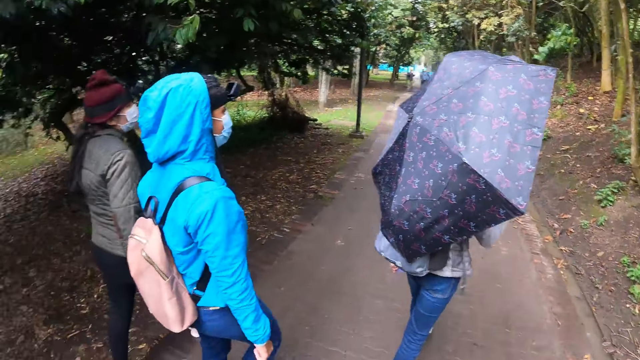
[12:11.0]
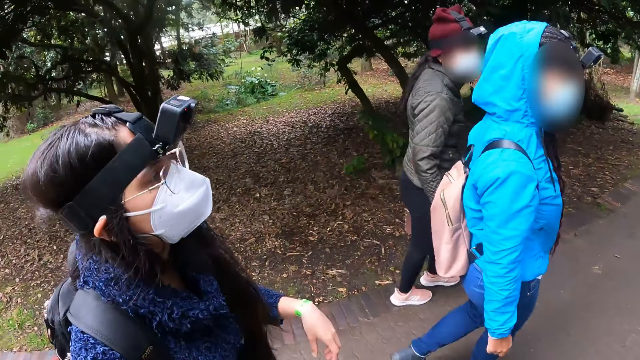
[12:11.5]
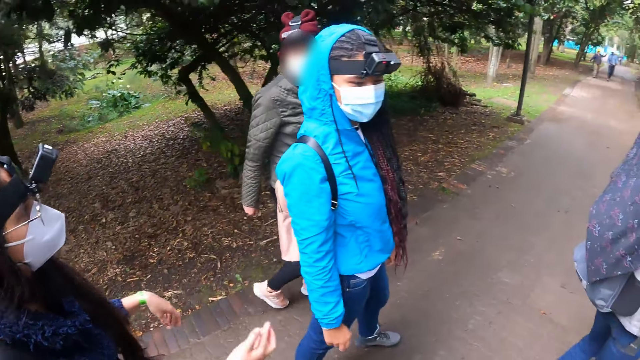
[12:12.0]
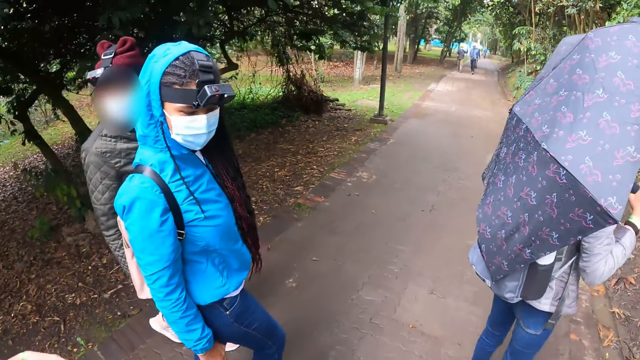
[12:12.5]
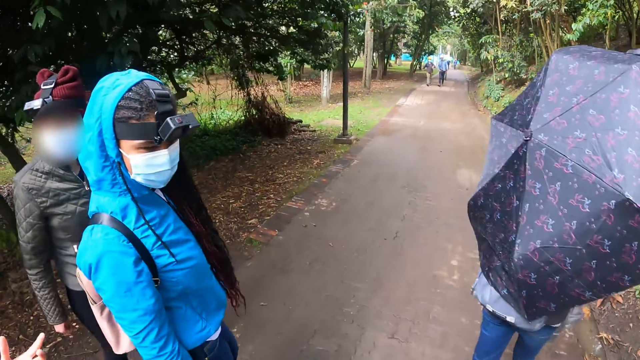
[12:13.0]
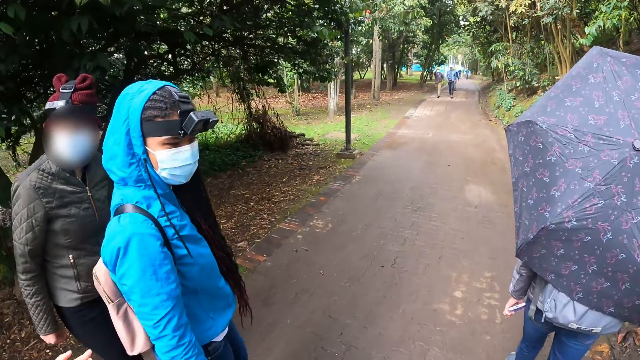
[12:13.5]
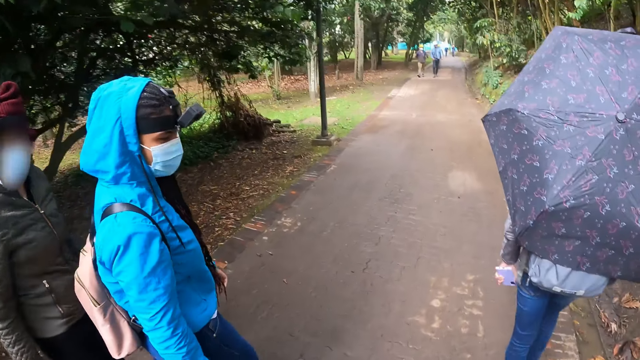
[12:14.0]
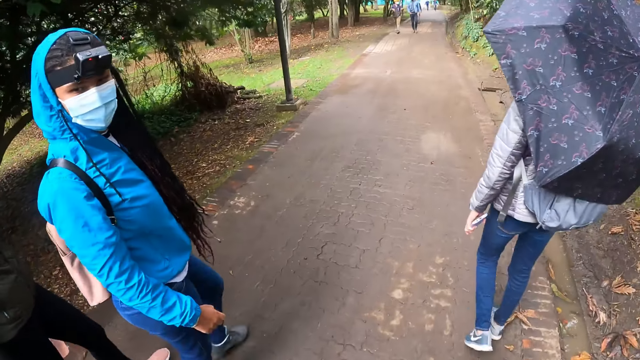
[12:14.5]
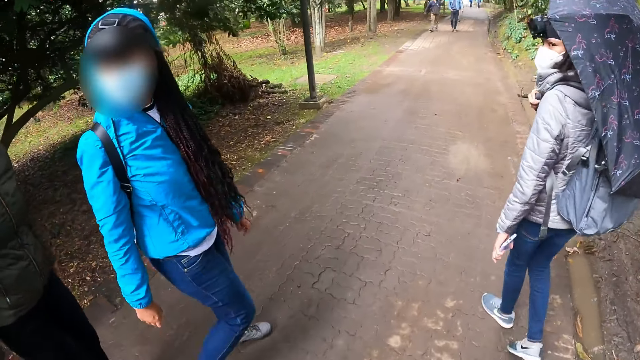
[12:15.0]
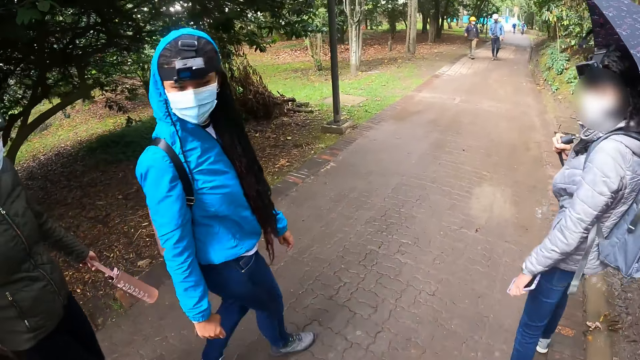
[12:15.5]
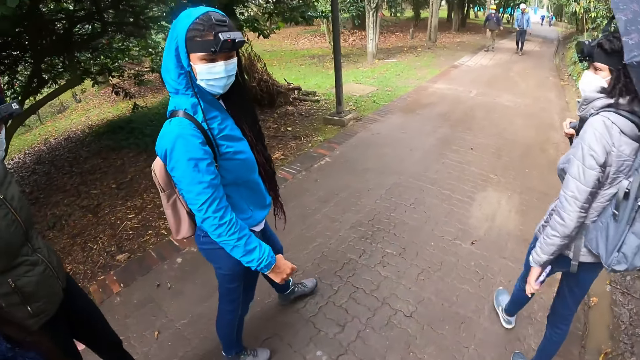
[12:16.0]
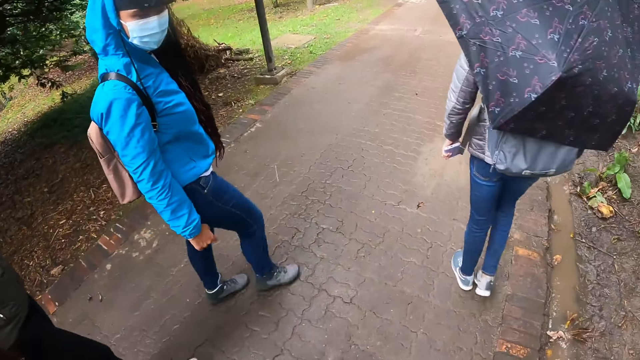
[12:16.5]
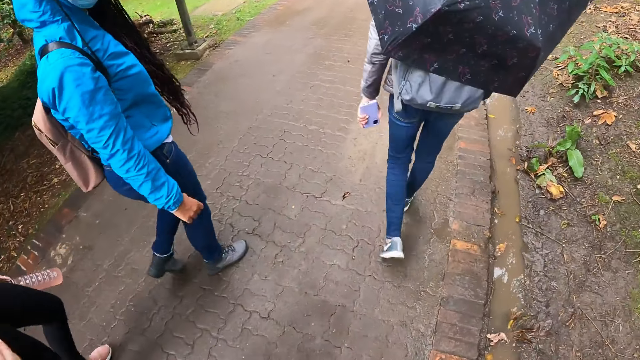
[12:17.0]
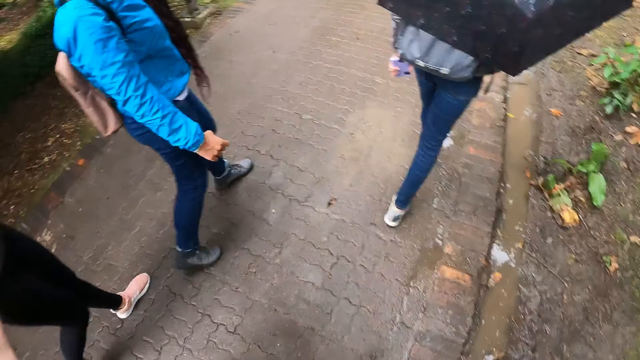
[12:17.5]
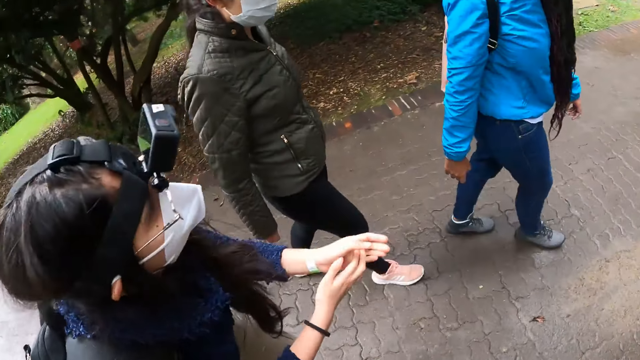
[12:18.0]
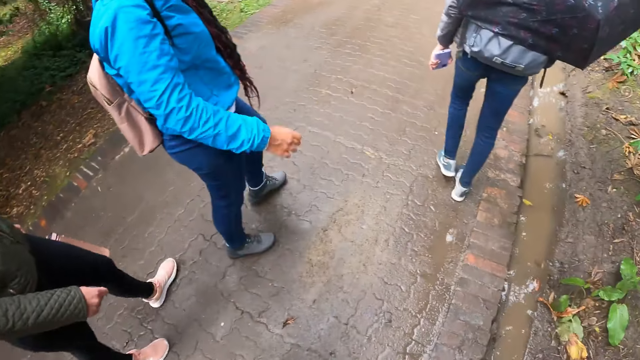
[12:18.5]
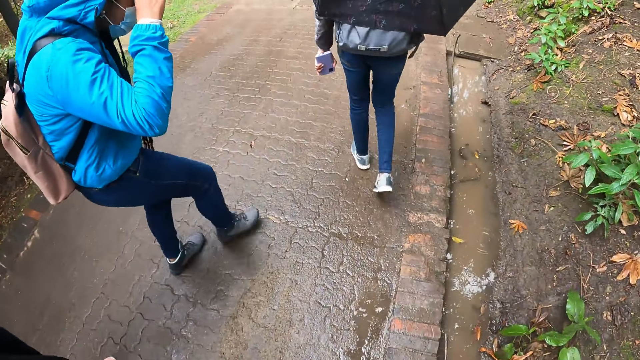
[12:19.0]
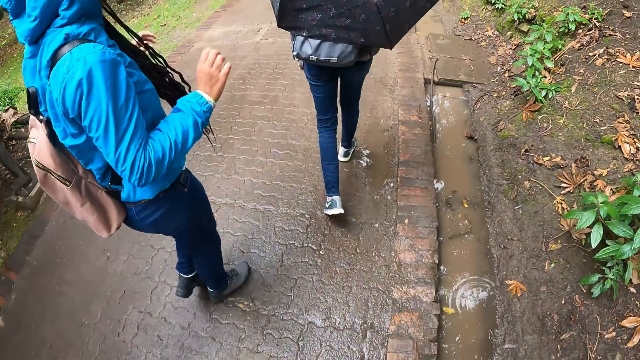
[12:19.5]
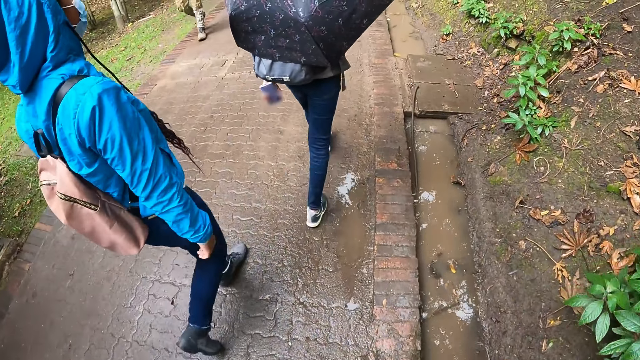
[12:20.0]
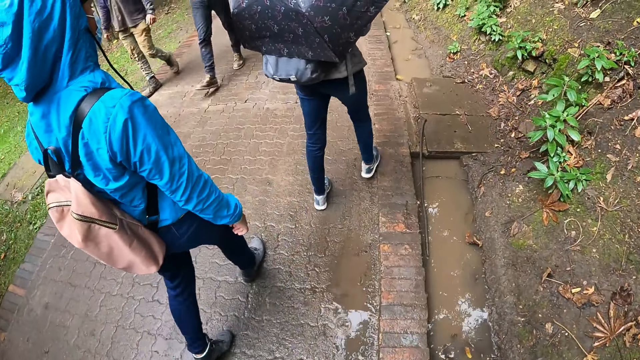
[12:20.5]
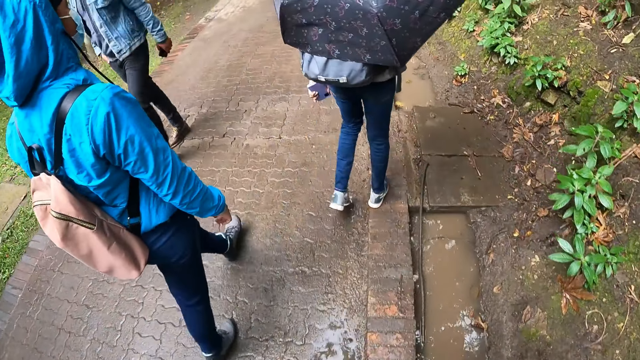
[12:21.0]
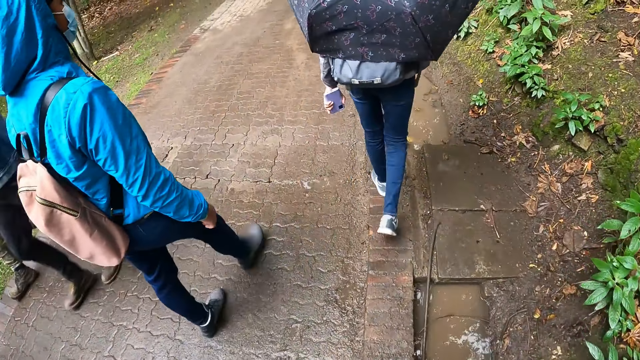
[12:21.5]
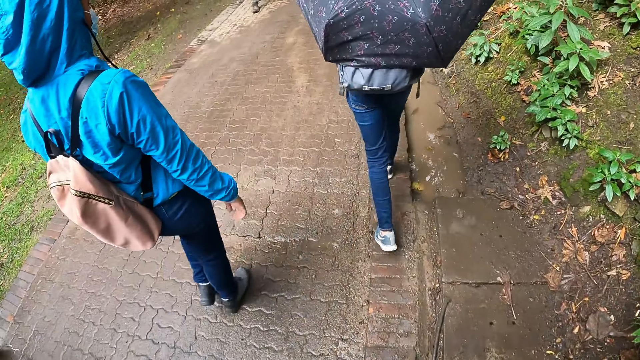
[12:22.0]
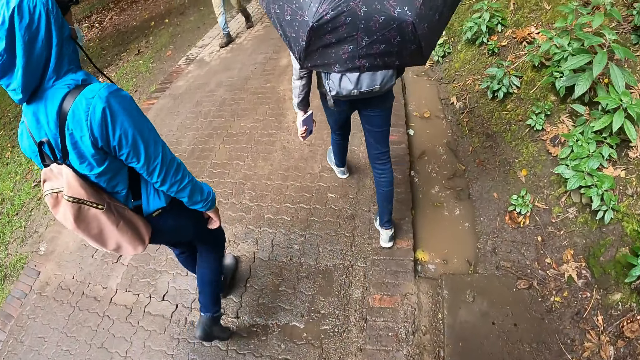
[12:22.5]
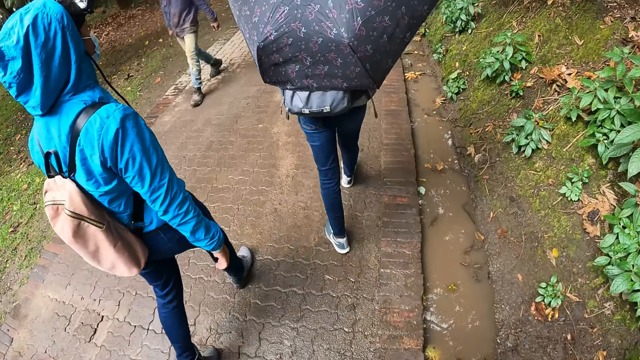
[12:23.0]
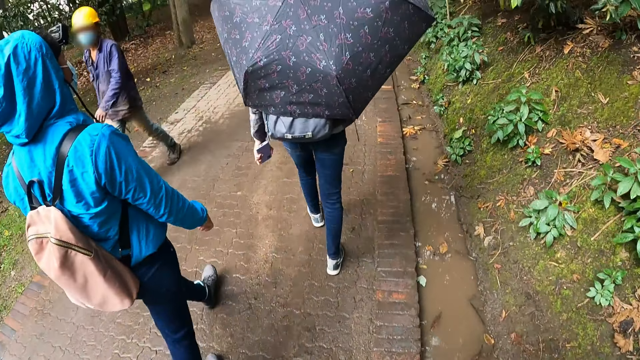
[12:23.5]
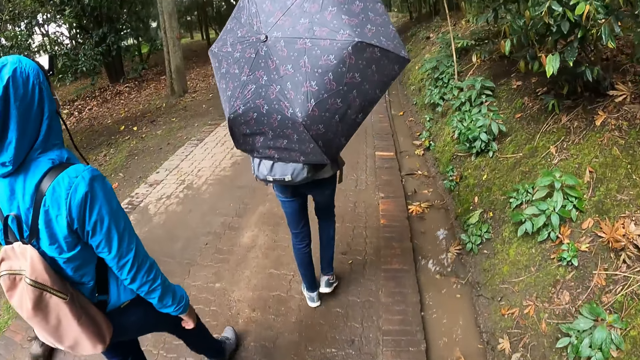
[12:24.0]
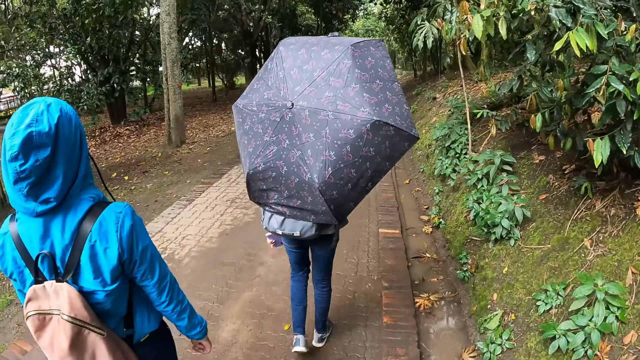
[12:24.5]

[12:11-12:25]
The camera wearer looks at a lady. They turn towards a woman. The woman touches her nose mask with her right hand. Another woman and a third woman turn towards the first woman. The camera wearer looks at another lady. They walk on the pavement. A fourth woman turns towards the first woman. The first woman raises both hands. The camera wearer looks at the first lady. The third woman touches her camera with both hands and removes both hands from the camera.

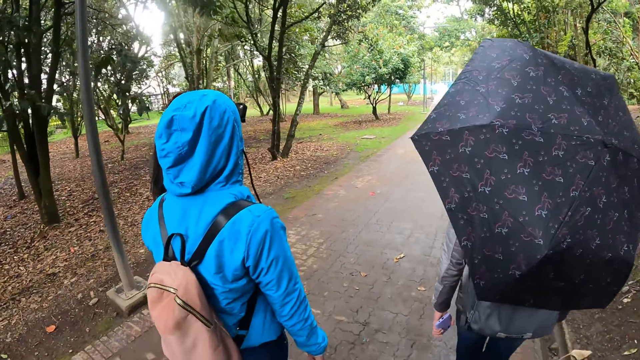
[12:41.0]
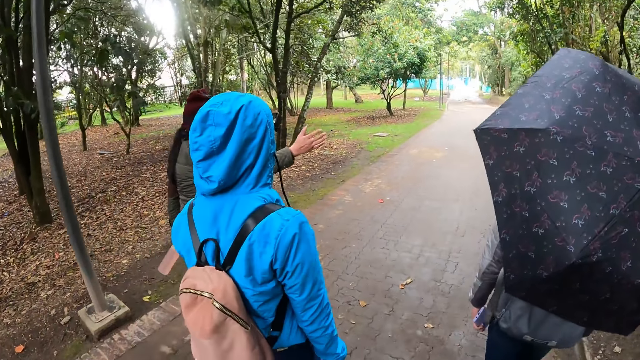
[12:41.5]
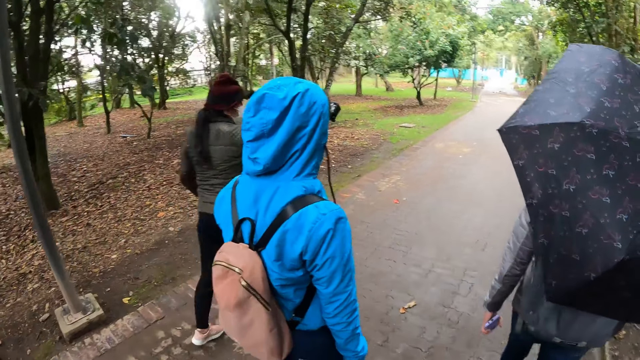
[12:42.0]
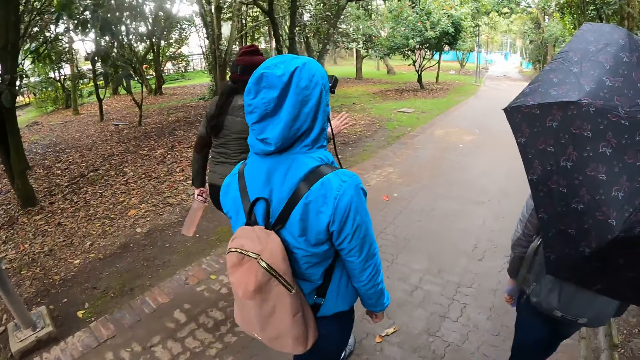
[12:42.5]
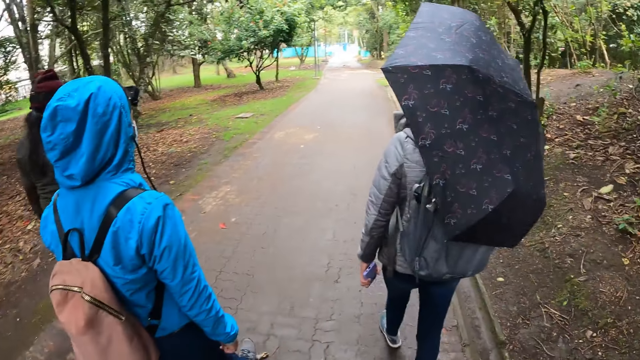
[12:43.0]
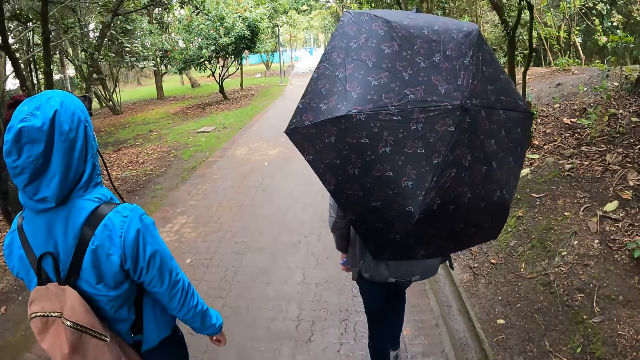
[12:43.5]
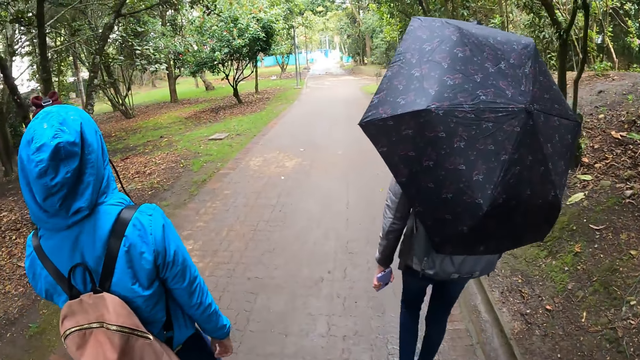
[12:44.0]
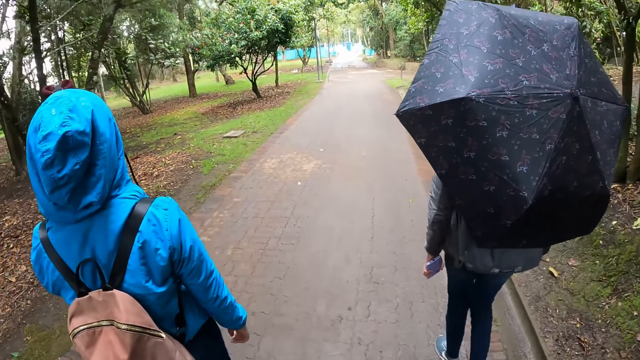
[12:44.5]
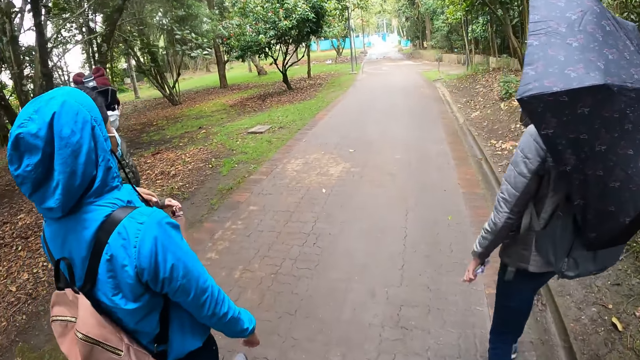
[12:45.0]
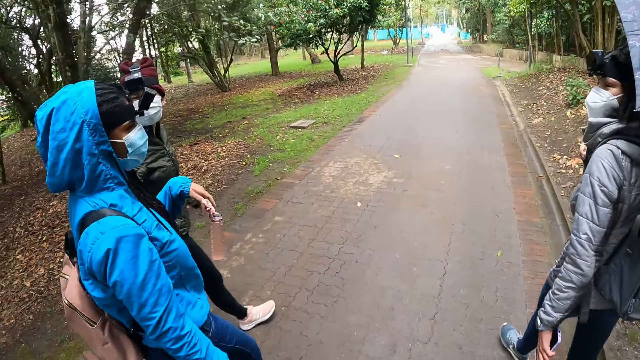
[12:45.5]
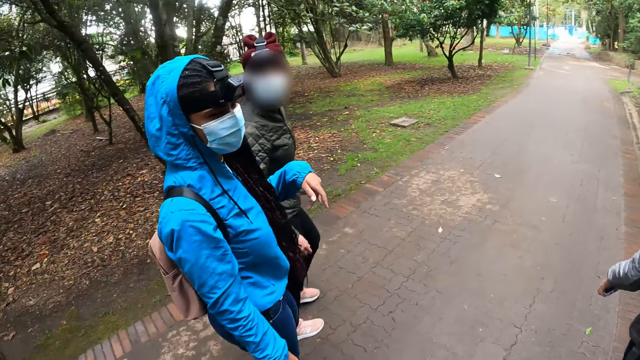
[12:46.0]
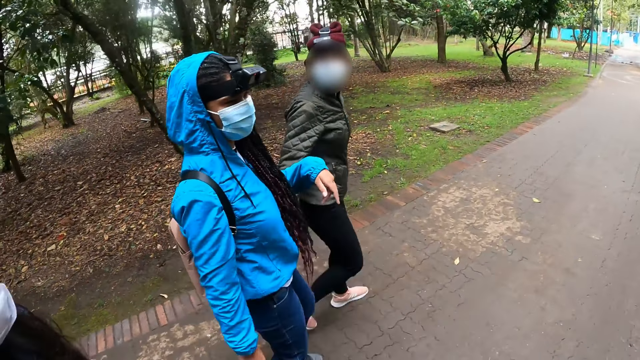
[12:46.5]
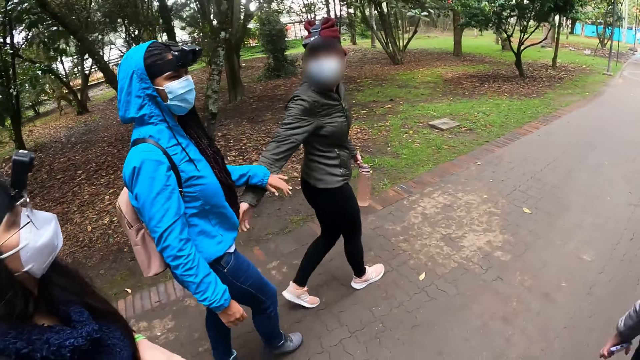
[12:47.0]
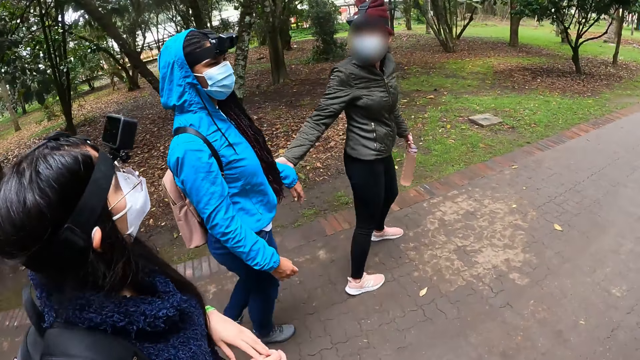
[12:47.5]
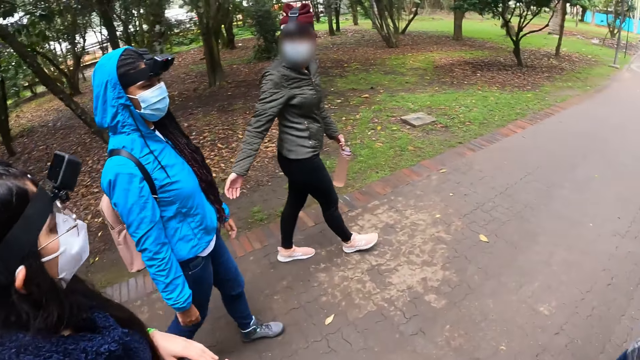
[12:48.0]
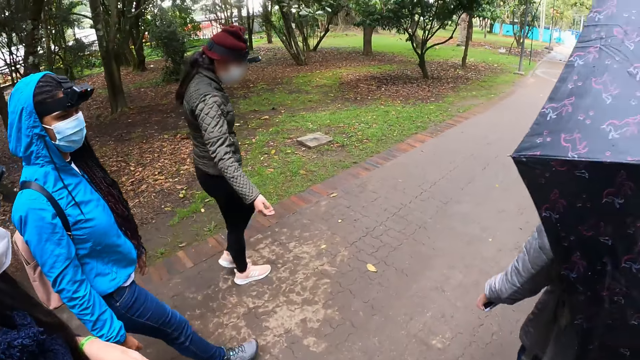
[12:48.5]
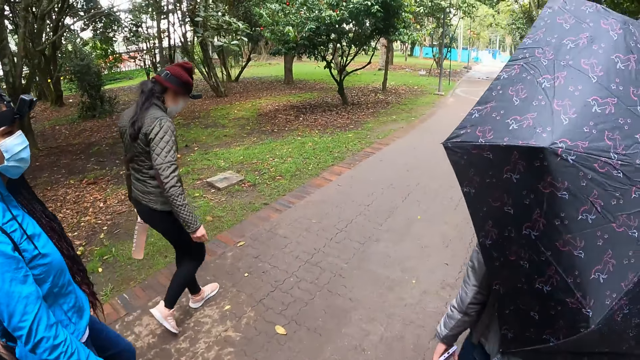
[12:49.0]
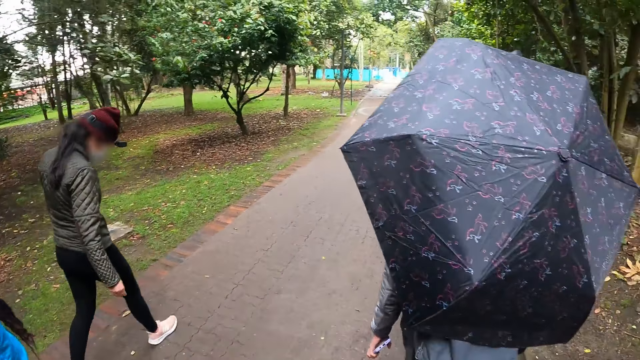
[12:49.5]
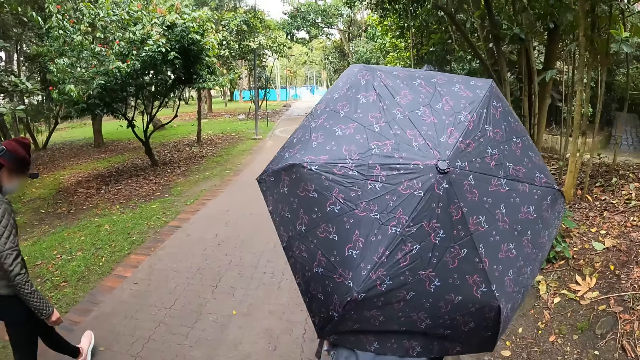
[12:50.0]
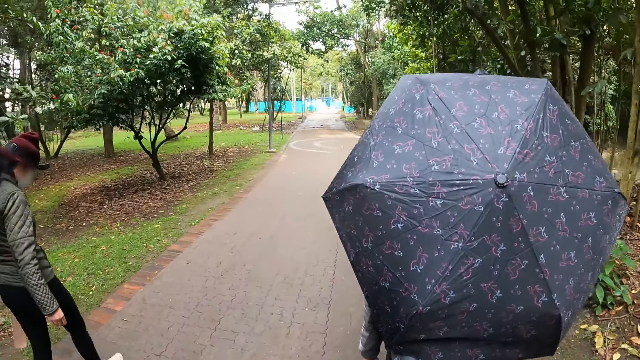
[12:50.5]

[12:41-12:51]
A woman demonstrates to another woman with her right hand. The first woman and a third woman hold each other.
